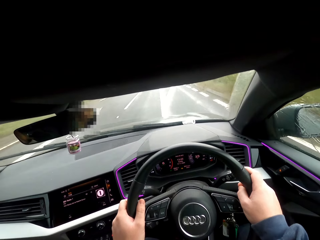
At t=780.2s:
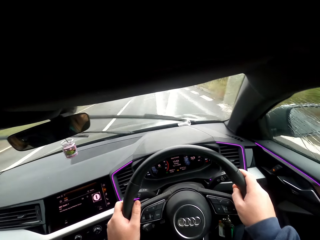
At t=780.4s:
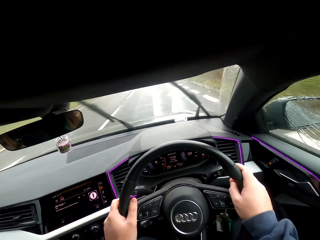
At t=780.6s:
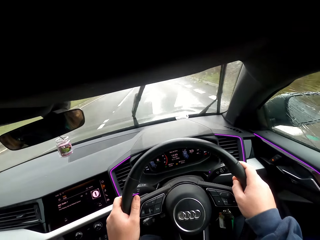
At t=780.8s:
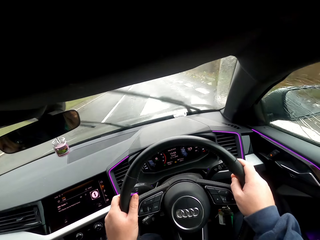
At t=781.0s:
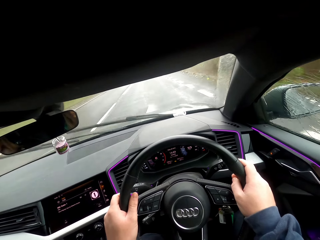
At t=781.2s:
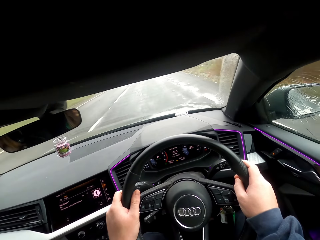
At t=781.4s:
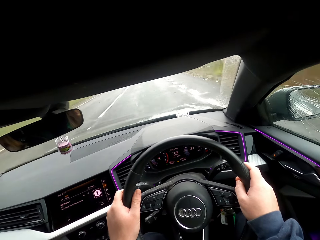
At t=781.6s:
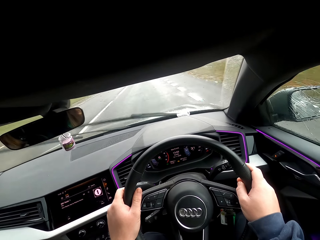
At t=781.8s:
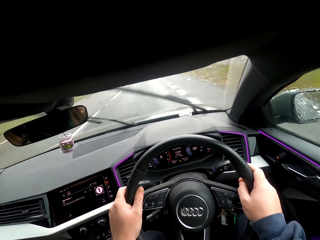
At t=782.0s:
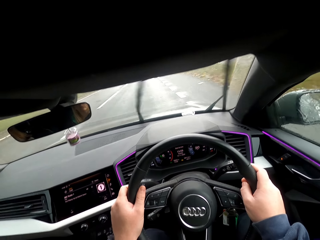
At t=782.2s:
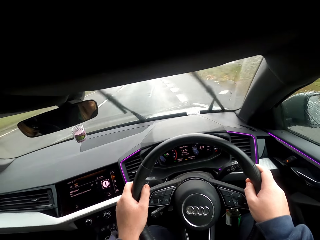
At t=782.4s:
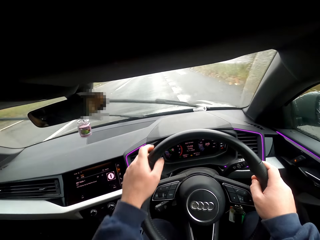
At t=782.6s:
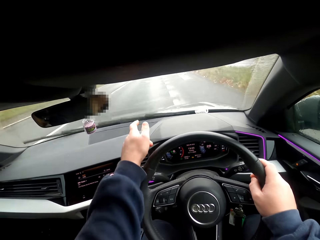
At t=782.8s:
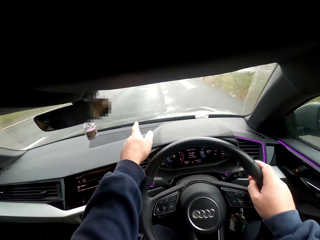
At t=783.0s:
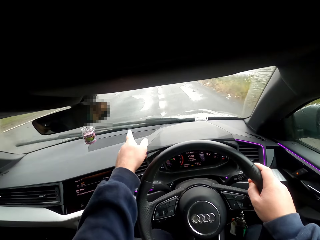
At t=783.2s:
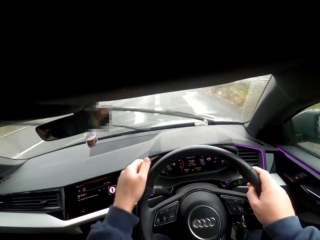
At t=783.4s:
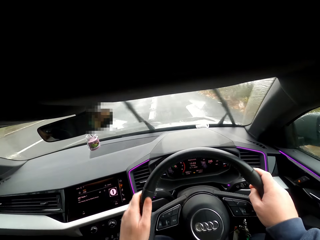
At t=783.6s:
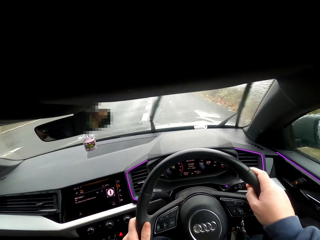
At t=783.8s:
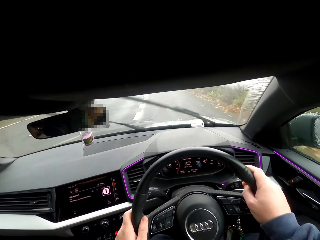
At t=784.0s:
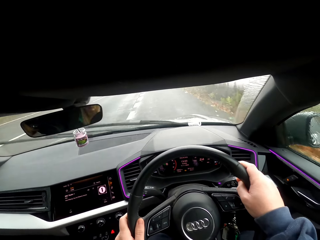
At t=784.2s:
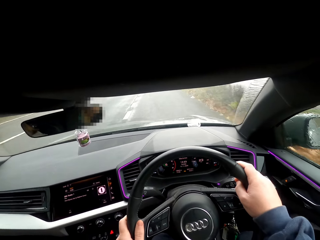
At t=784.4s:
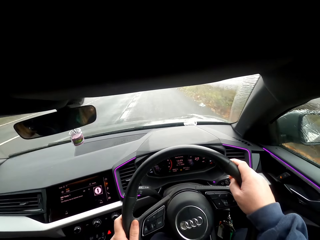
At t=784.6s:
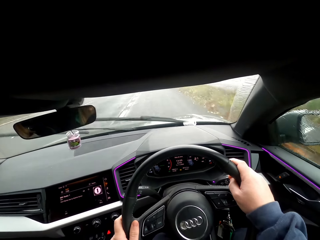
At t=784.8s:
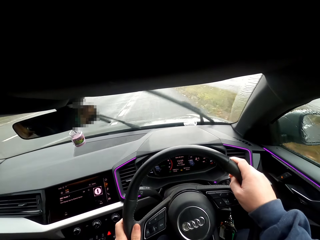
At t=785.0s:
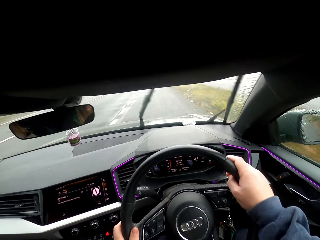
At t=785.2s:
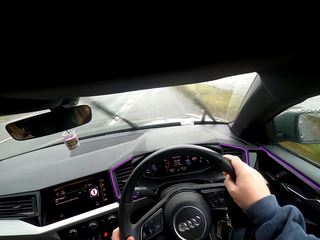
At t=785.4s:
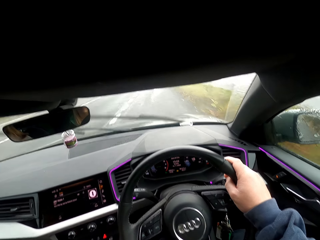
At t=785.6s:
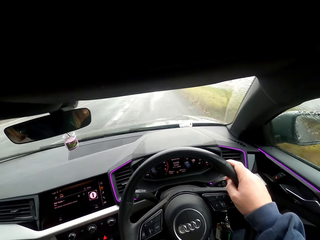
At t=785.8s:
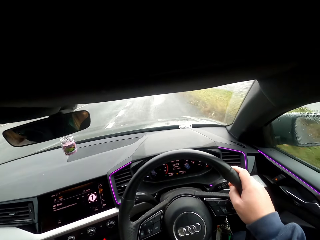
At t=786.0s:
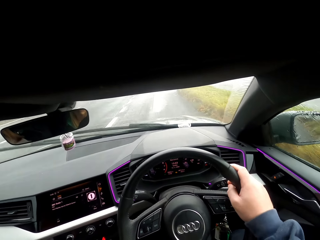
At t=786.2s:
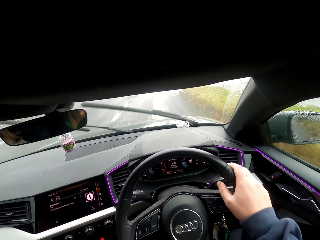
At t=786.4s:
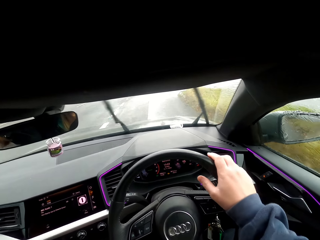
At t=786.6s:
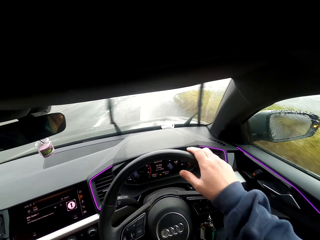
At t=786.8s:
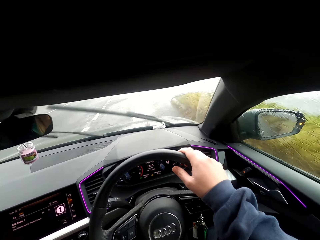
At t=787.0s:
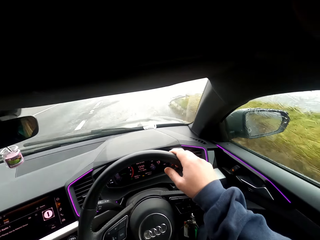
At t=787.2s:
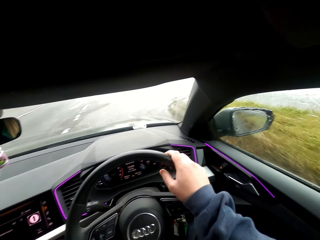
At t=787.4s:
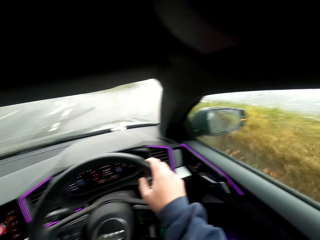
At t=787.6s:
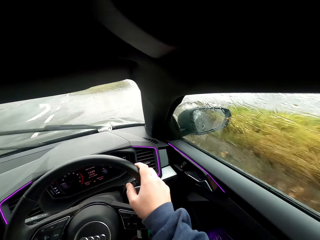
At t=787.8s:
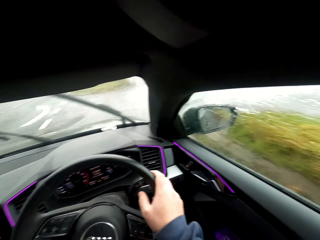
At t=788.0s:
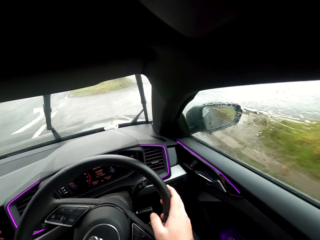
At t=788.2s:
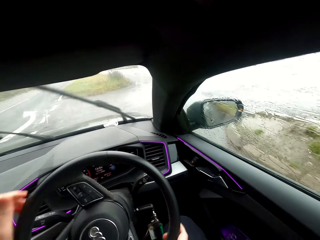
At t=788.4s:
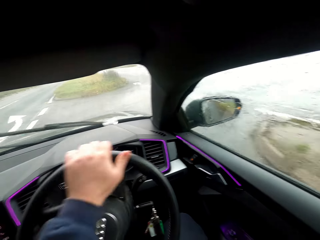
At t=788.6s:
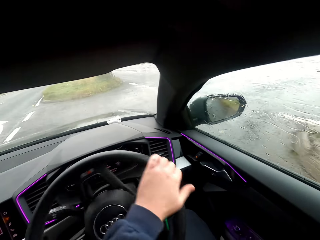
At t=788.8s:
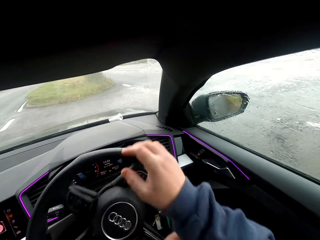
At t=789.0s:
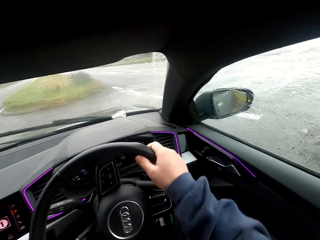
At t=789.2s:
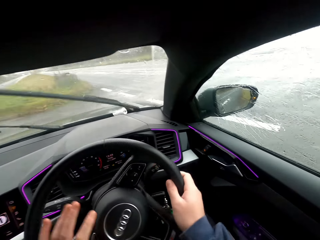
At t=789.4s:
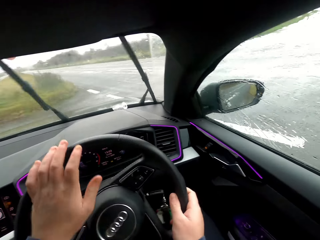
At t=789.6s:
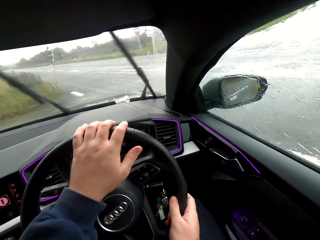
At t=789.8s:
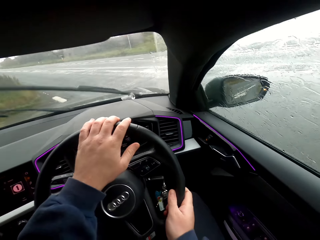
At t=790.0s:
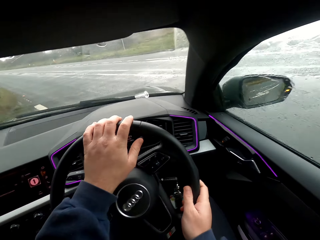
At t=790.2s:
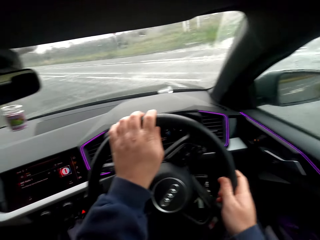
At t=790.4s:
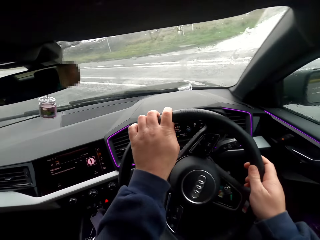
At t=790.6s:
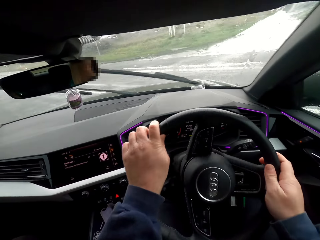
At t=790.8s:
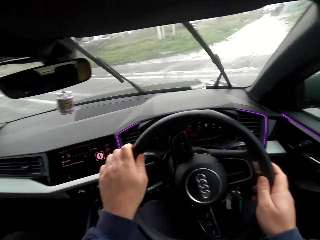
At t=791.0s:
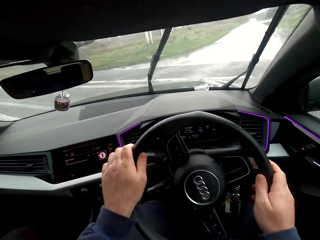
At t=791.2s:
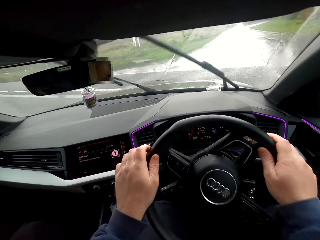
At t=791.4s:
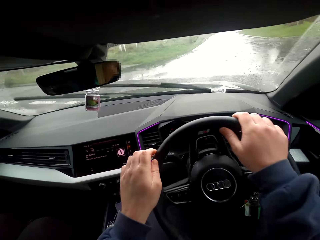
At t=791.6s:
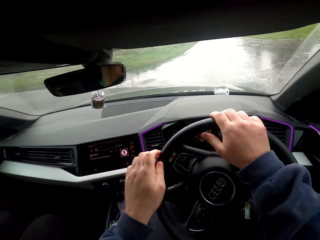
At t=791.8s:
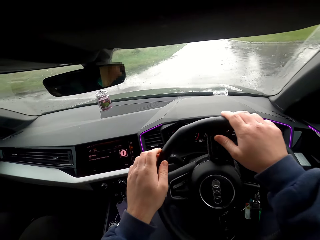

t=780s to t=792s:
The camera wearer touches the windscreen. They drive. They turn the car steering with both hands.

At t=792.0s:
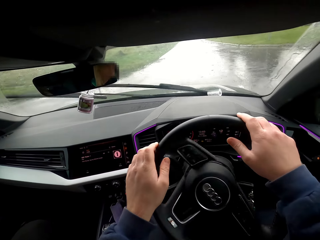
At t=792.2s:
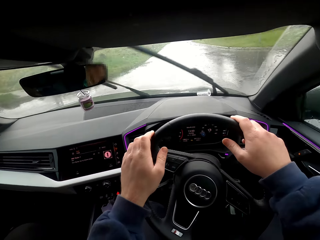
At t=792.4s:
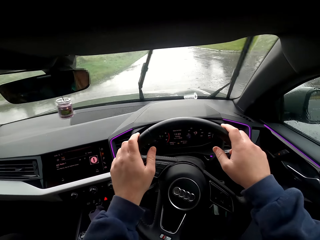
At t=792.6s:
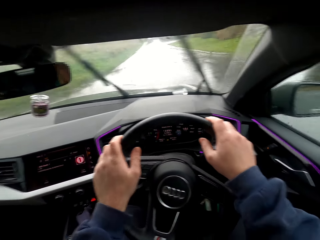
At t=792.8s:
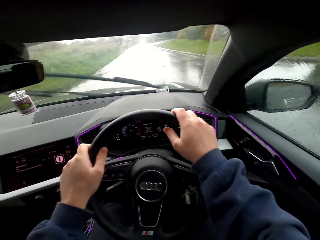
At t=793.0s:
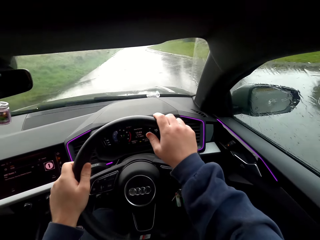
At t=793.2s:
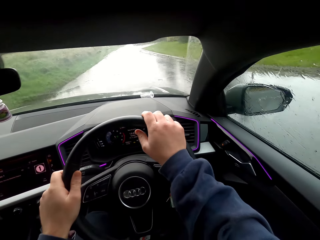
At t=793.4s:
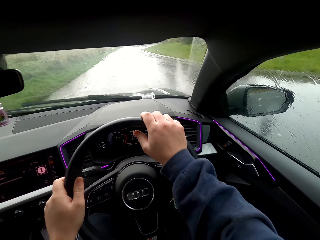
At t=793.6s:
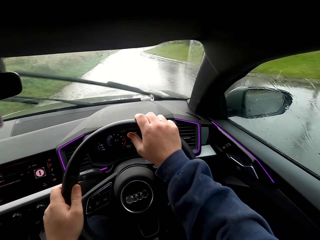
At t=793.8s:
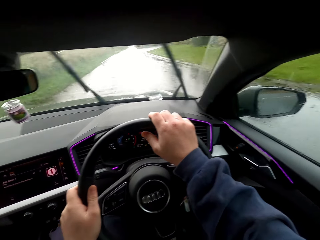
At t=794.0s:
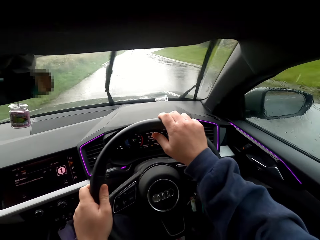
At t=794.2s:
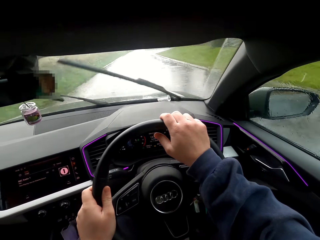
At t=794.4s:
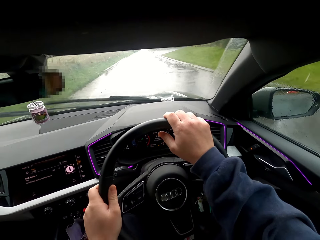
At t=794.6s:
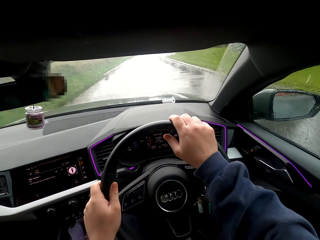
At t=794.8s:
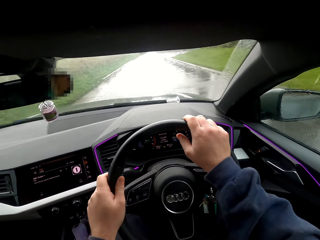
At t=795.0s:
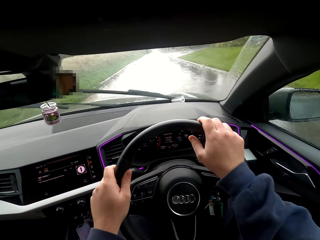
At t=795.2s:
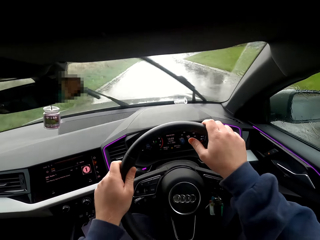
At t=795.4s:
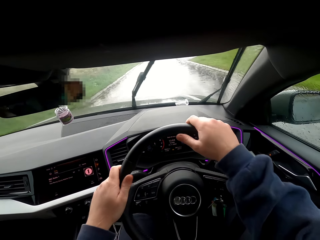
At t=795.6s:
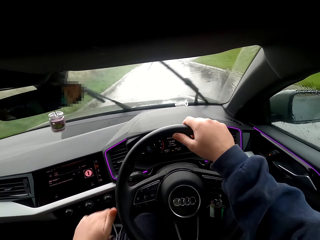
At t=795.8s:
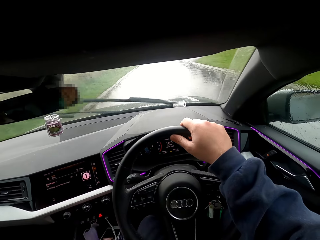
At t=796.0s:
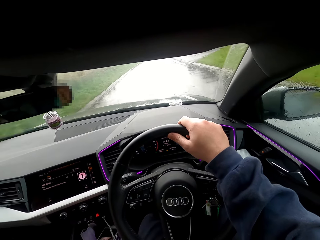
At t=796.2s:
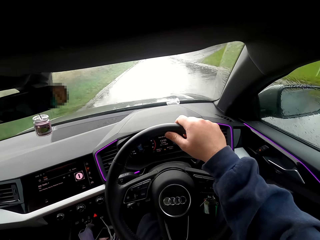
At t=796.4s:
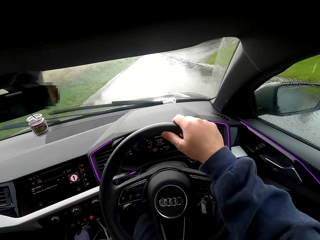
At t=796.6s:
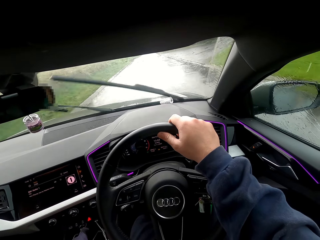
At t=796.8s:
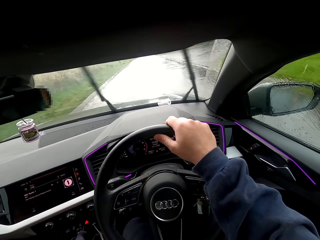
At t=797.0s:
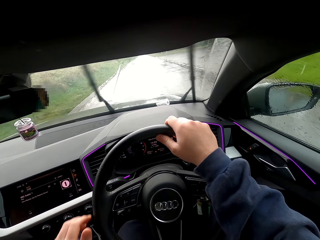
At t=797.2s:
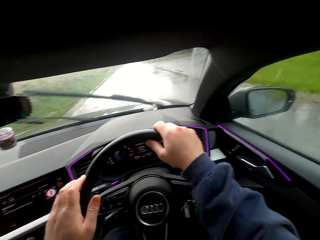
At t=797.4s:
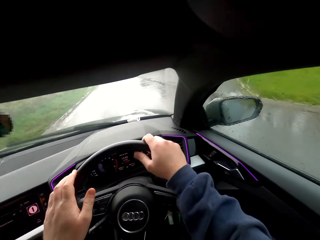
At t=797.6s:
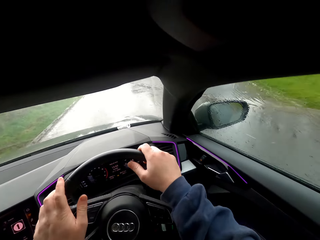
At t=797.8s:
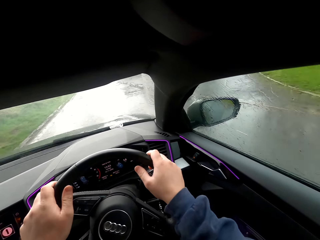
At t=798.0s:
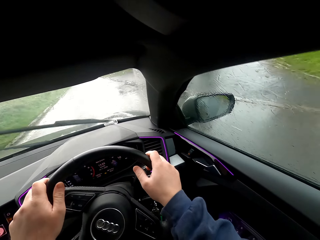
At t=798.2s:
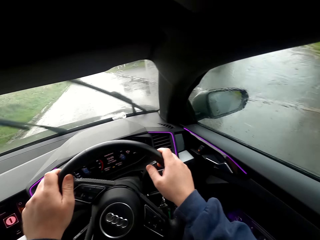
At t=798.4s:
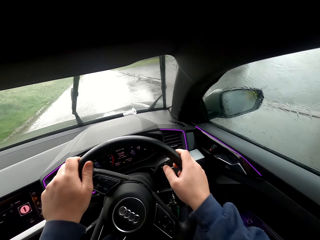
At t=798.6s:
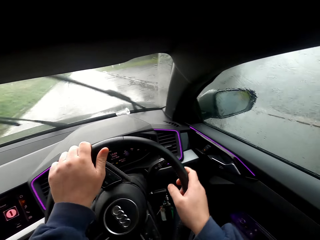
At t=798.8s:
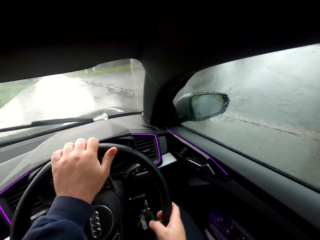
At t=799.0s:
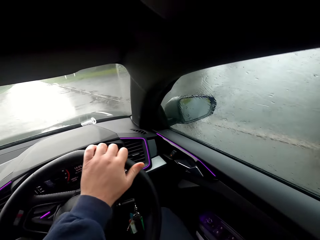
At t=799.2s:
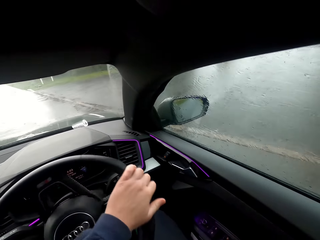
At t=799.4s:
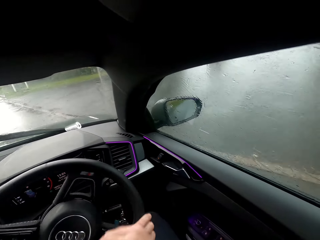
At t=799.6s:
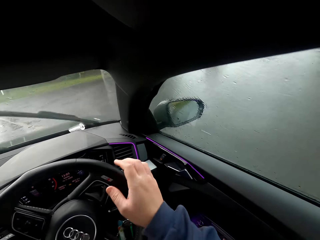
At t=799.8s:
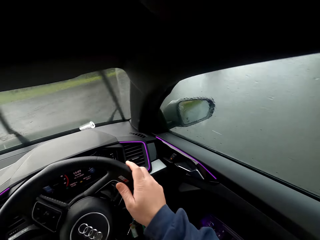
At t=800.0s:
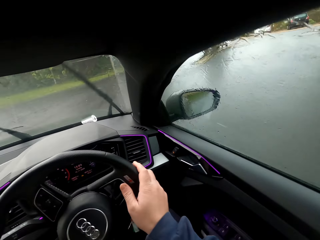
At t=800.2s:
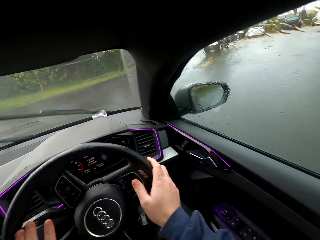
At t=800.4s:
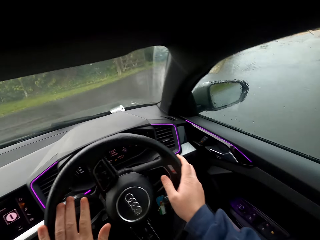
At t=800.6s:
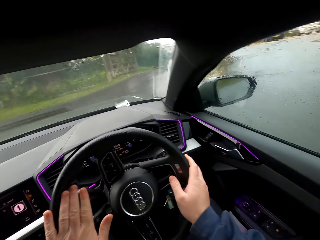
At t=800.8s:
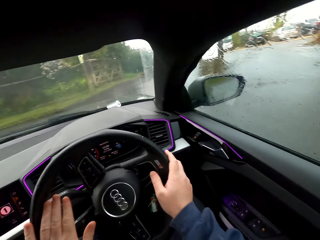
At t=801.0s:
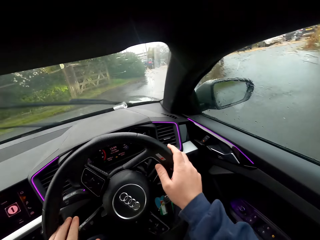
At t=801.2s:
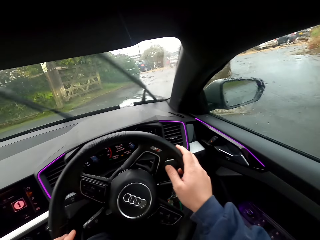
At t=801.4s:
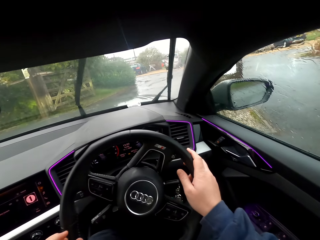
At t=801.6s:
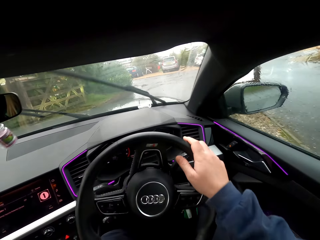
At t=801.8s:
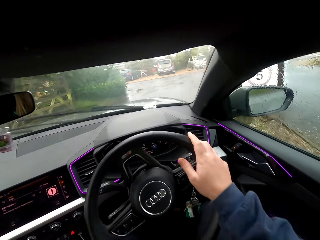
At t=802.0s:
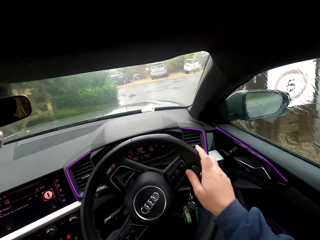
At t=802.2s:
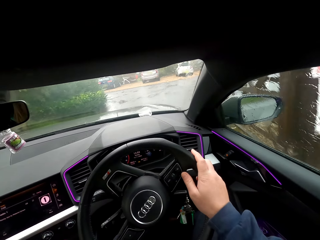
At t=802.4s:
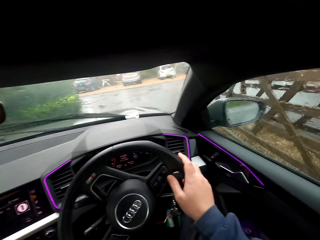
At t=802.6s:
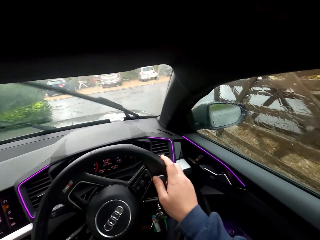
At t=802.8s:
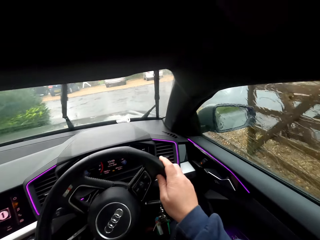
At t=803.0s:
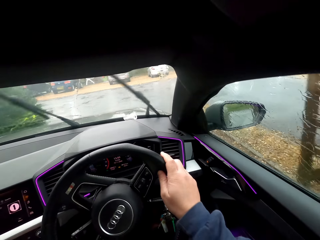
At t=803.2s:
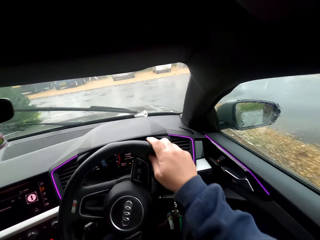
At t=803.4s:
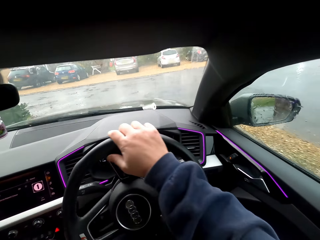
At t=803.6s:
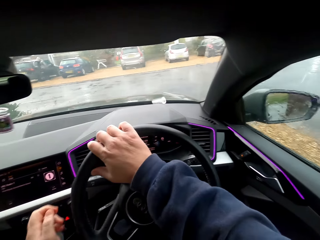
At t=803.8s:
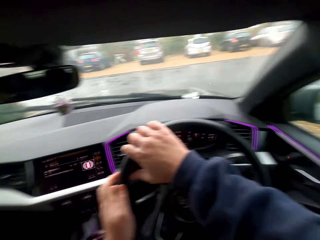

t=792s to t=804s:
The camera wearer drives. He operates the gear shift with his left hand. He holds the car steering with both hands. He turns the car steering with both hands.
